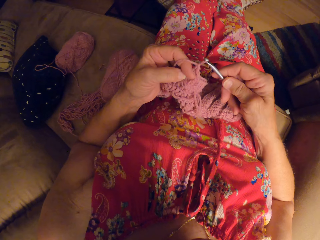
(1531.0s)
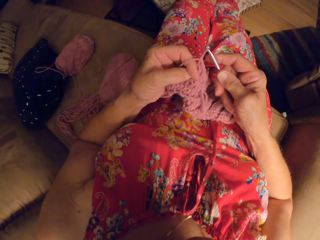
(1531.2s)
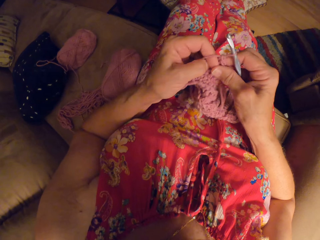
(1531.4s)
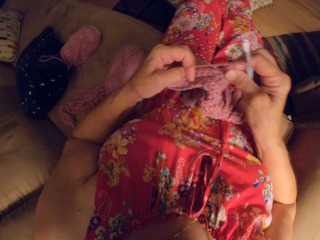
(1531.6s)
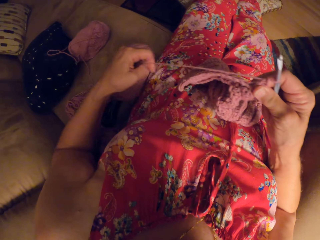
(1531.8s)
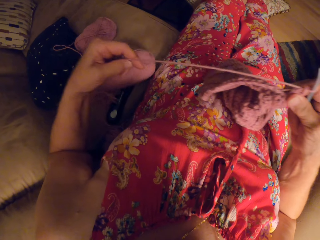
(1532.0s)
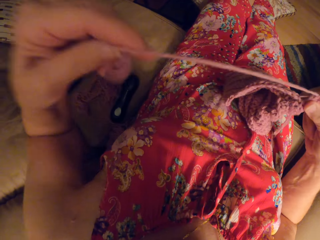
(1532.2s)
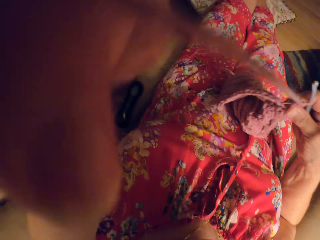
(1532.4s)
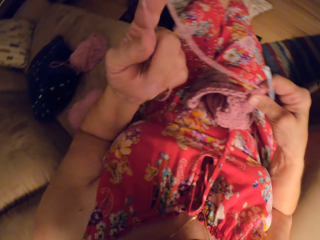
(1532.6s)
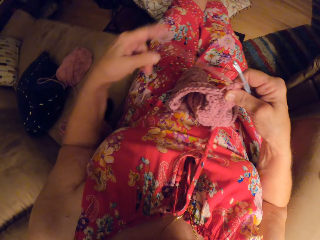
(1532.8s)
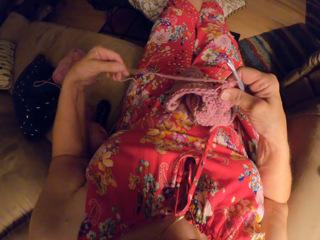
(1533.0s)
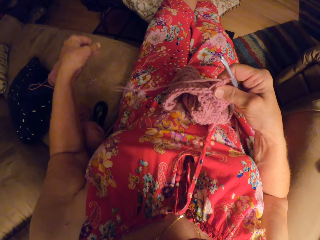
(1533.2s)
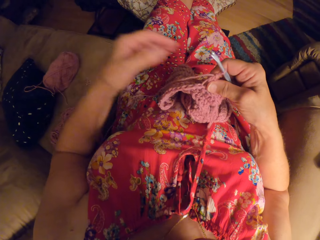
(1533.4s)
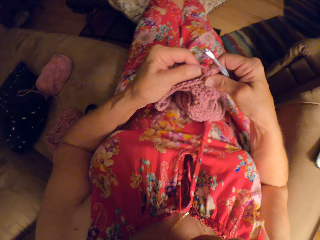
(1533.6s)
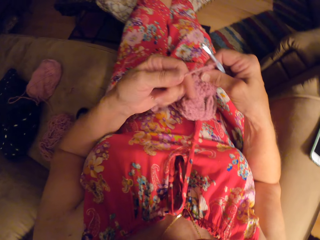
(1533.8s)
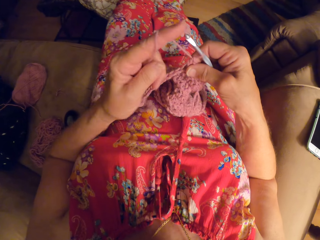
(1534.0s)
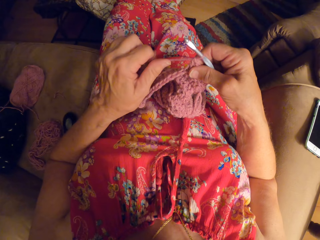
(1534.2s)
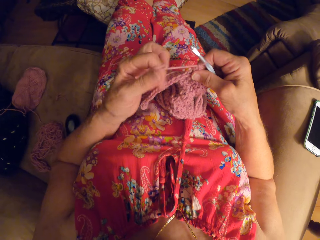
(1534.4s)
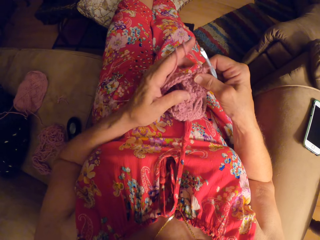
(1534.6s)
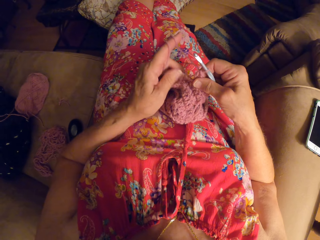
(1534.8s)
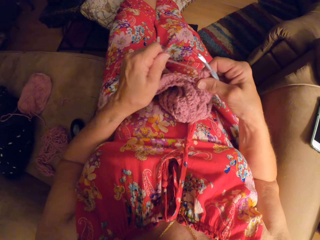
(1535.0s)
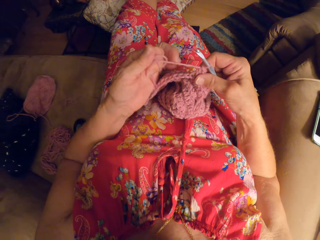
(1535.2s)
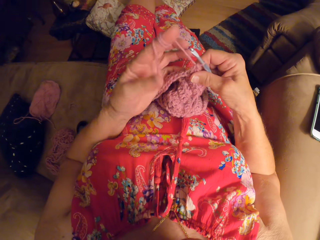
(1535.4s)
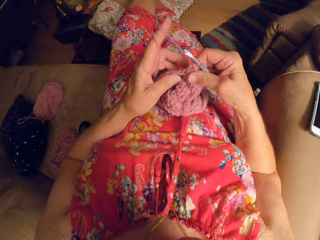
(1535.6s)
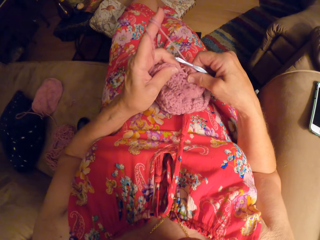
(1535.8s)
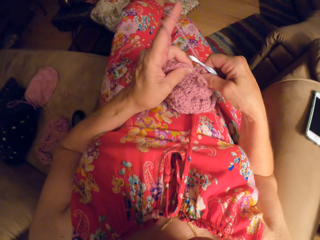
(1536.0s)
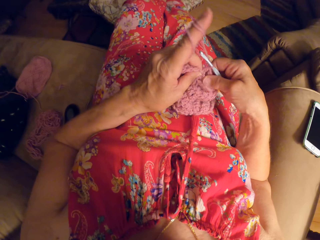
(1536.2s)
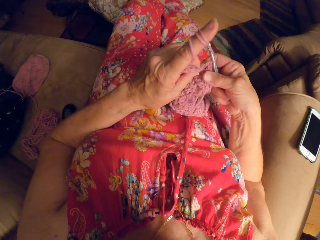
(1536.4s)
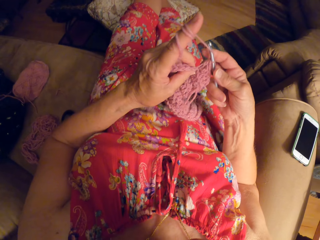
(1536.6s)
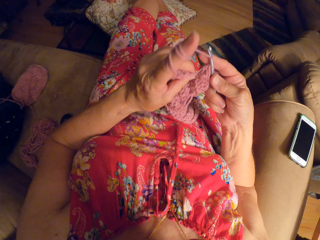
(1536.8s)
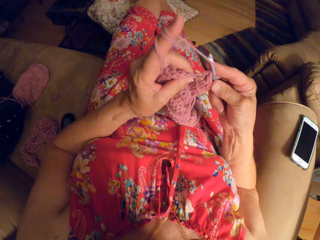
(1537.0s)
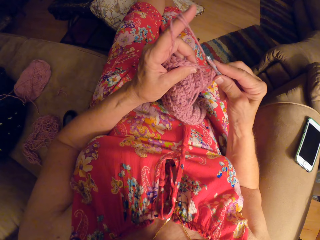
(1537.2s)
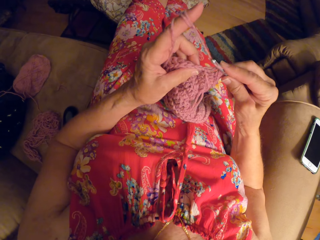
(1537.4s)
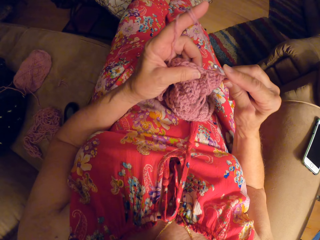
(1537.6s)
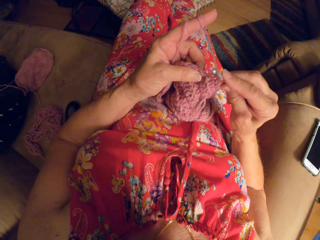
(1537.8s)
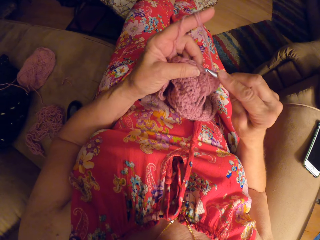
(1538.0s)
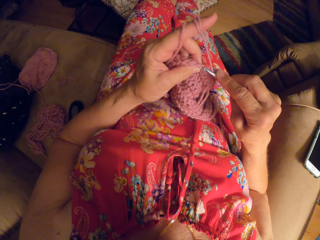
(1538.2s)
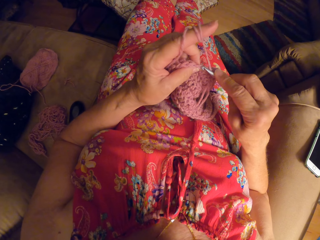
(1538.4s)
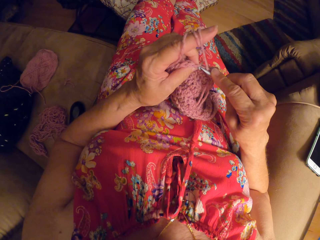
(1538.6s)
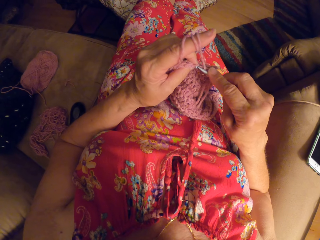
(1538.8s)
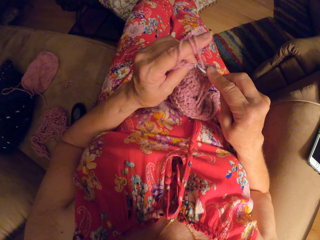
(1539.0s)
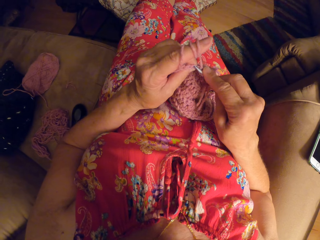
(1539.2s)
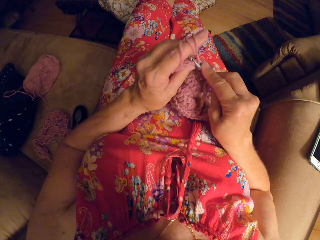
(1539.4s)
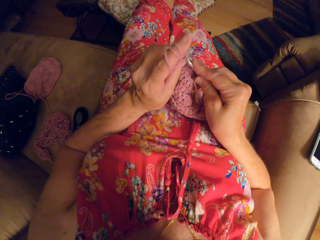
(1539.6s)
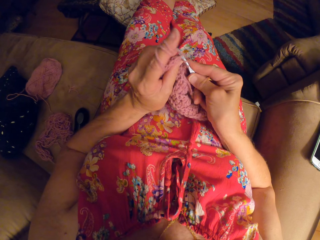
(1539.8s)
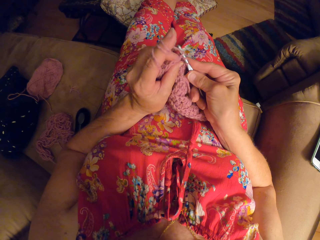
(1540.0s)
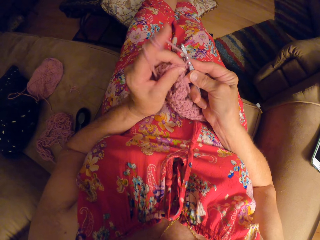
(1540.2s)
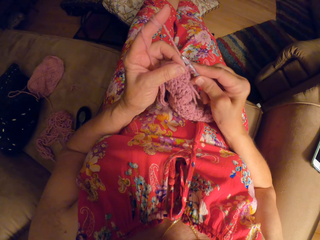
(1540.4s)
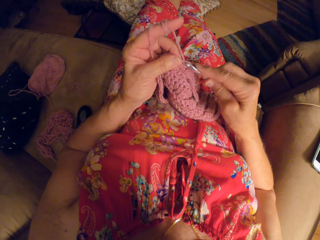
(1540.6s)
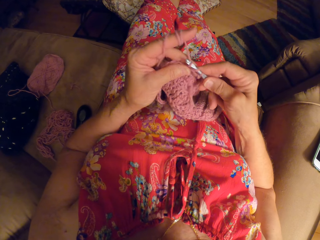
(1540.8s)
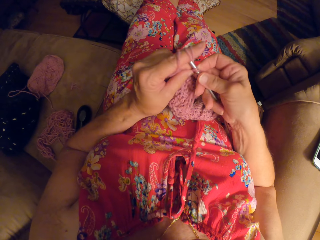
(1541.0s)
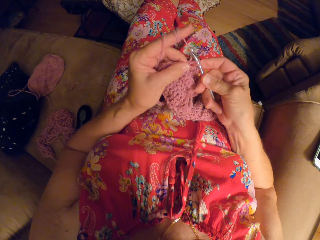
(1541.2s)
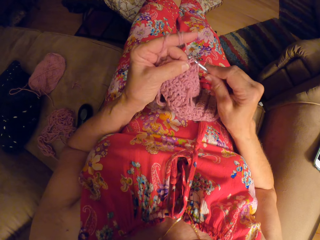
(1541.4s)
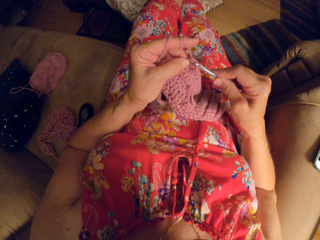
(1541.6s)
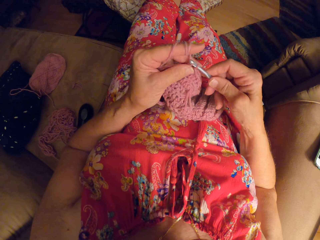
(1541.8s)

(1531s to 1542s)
The camera wearer pulls at the yarn with her left hand. She crochets with the yarn.

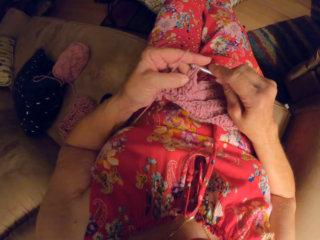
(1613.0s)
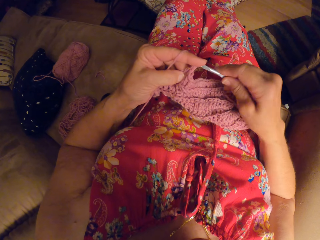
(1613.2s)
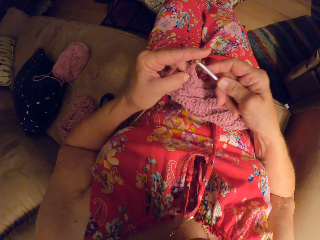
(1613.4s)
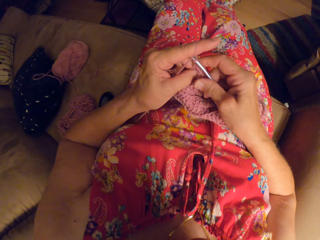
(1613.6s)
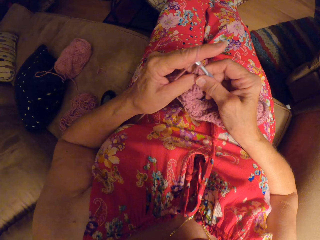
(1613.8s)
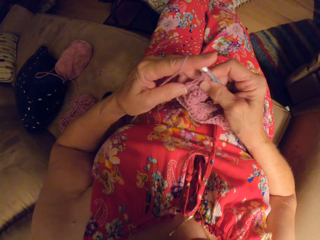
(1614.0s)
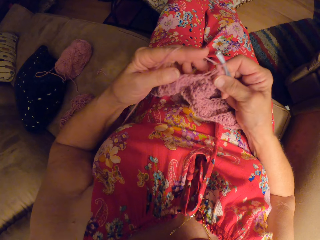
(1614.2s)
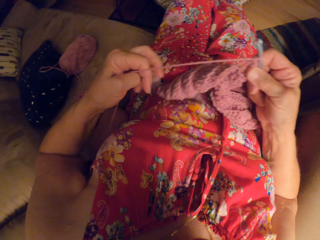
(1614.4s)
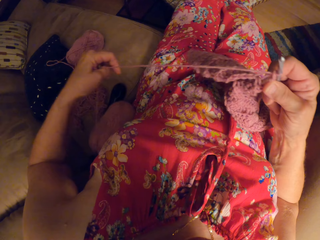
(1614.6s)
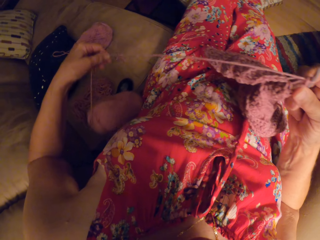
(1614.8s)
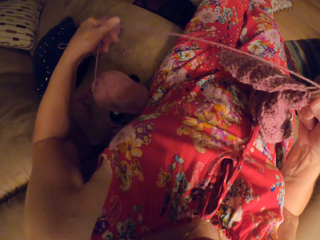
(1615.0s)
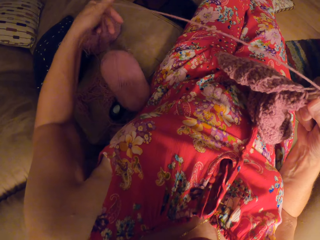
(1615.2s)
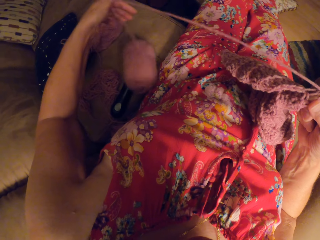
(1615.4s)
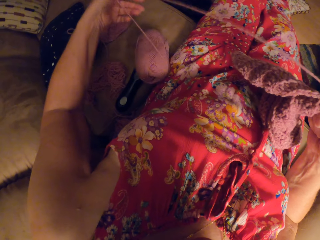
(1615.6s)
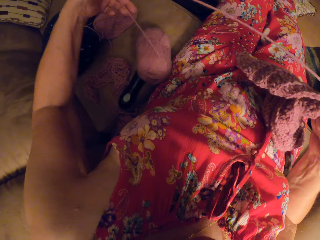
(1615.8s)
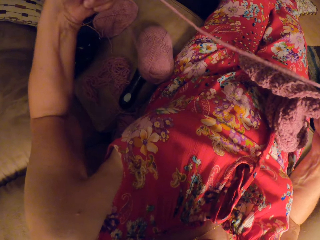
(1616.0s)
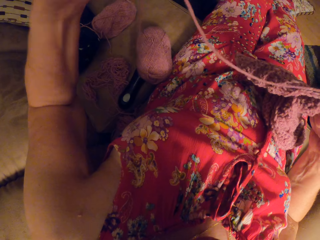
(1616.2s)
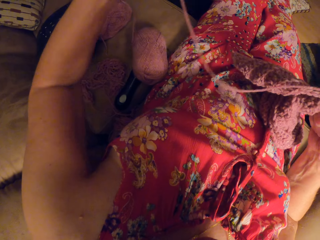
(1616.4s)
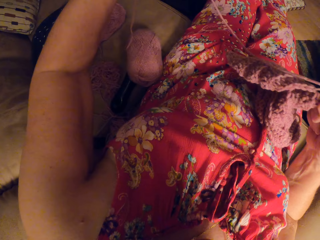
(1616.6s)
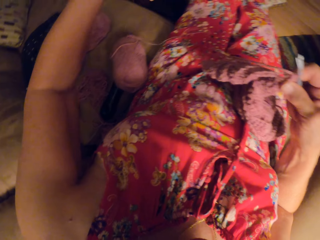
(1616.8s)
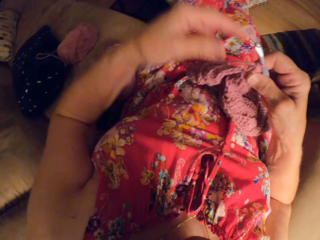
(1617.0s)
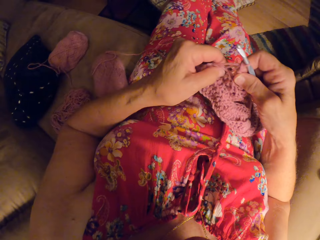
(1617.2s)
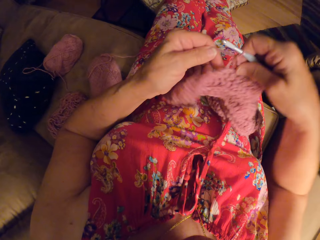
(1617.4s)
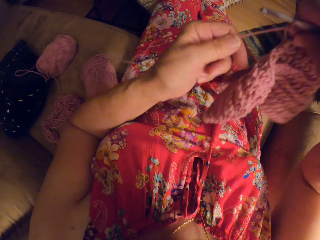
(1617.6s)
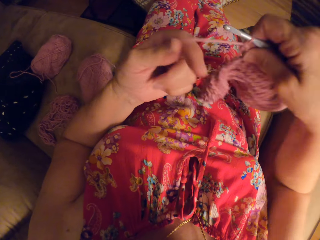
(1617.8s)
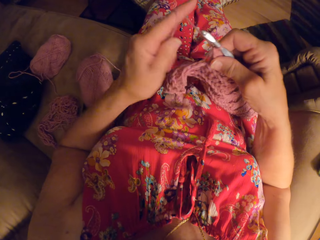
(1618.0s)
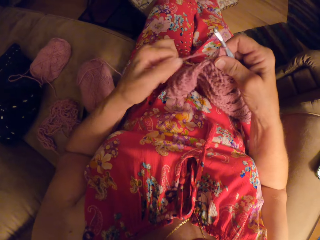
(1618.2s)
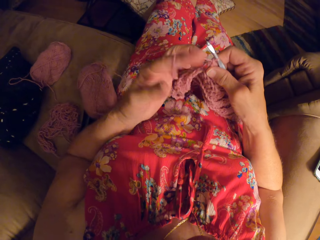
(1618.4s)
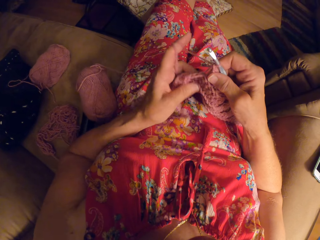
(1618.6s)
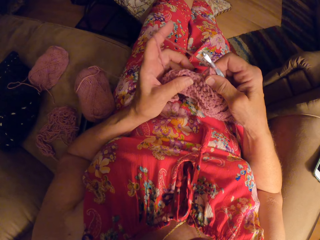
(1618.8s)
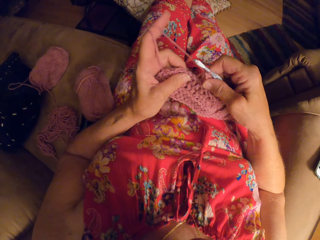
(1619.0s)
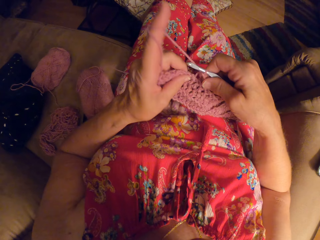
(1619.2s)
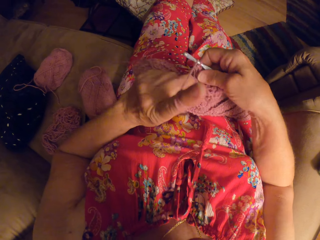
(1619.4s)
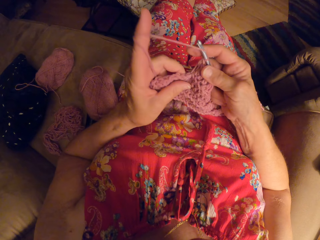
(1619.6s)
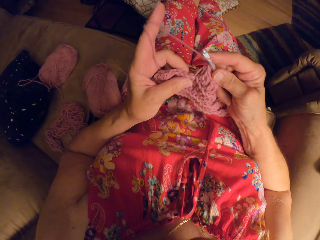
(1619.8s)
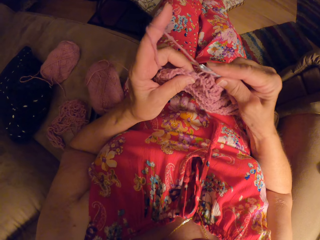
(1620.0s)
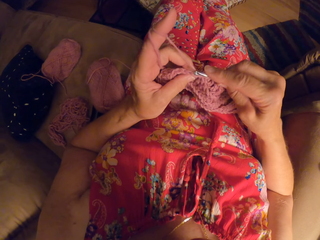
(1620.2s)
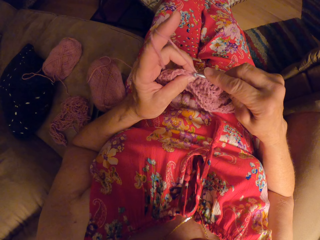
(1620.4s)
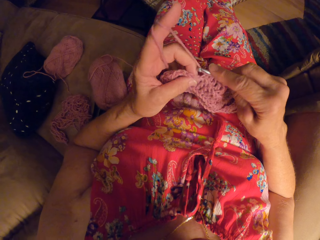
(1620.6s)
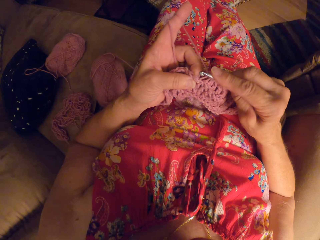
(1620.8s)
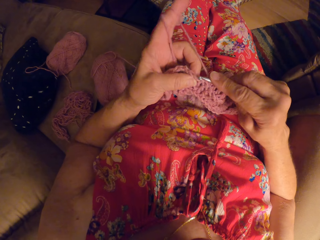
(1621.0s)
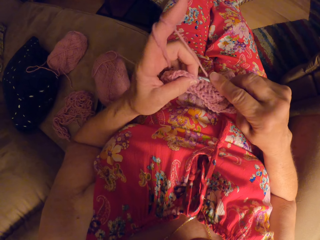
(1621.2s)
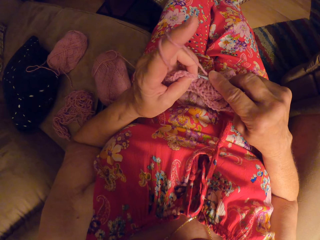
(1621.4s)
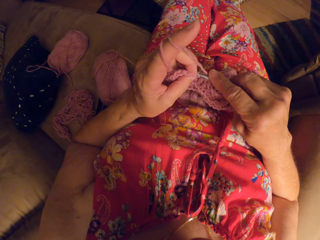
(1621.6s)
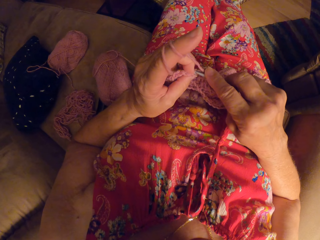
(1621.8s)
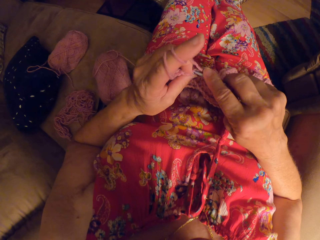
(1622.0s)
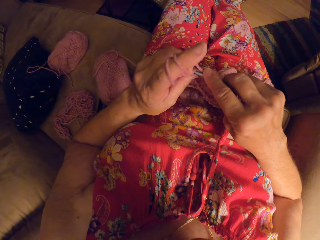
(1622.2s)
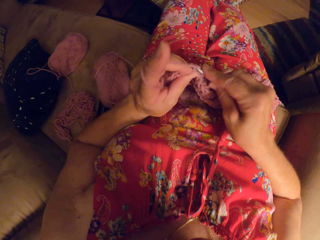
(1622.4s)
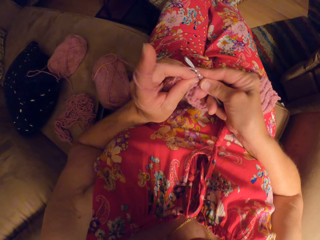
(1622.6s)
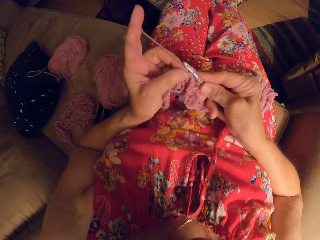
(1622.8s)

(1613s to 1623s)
The camera wearer pulls at the yarn with her left hand. She crochets with the yarn.
